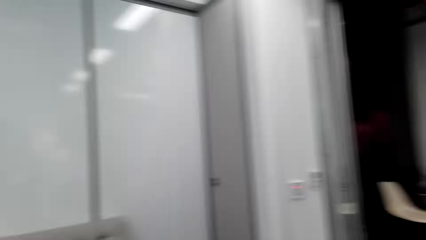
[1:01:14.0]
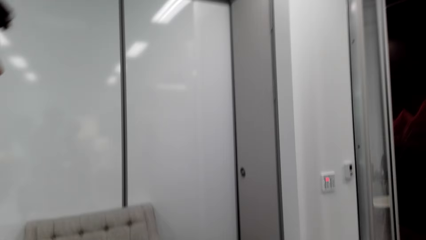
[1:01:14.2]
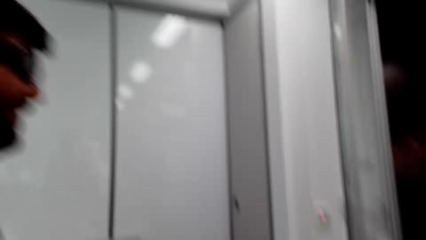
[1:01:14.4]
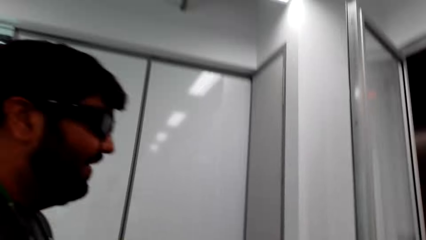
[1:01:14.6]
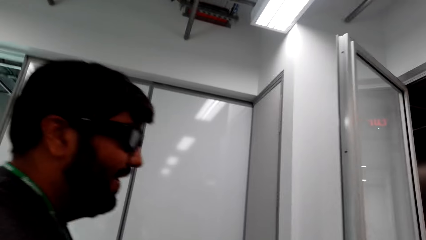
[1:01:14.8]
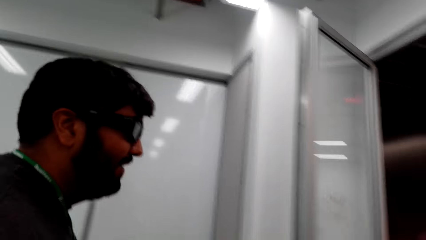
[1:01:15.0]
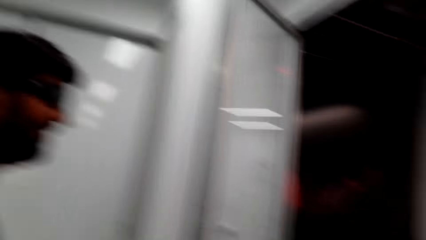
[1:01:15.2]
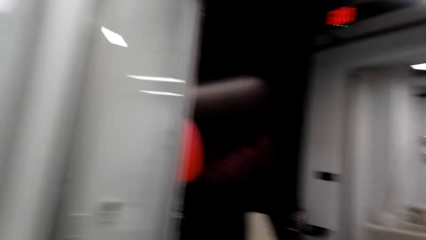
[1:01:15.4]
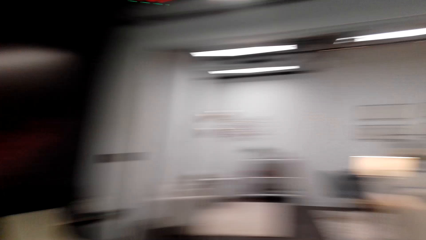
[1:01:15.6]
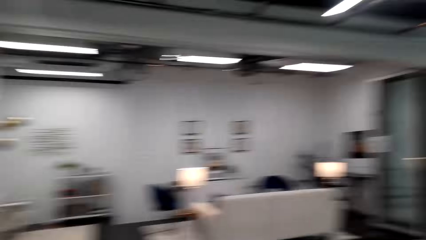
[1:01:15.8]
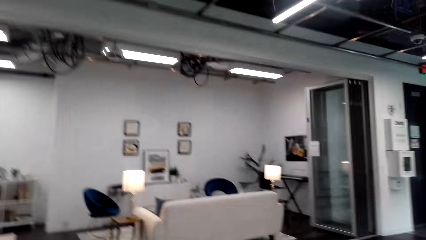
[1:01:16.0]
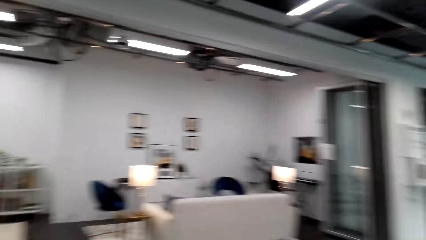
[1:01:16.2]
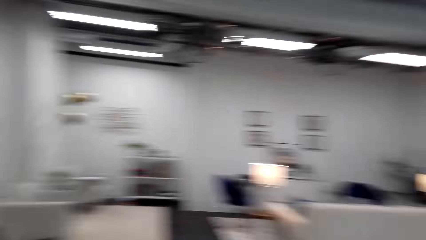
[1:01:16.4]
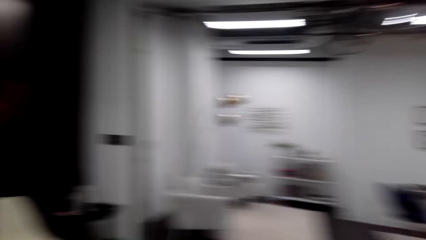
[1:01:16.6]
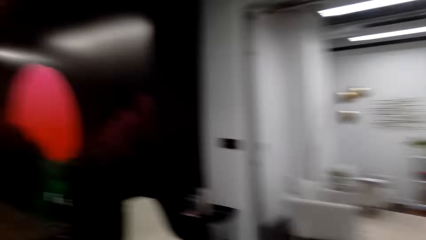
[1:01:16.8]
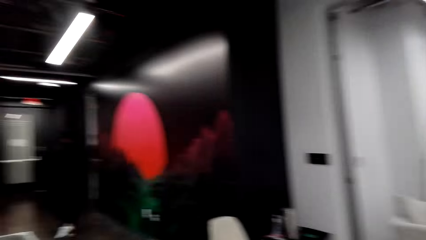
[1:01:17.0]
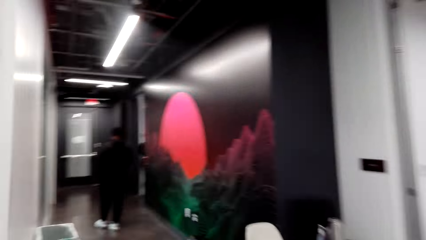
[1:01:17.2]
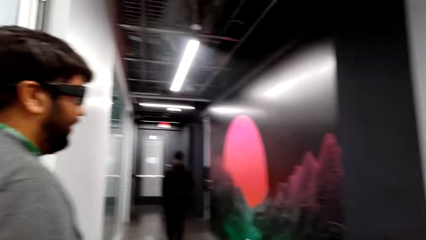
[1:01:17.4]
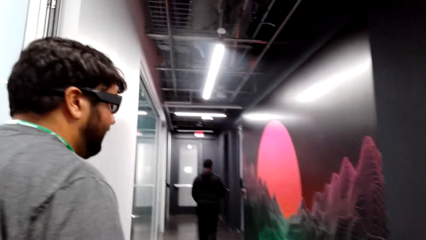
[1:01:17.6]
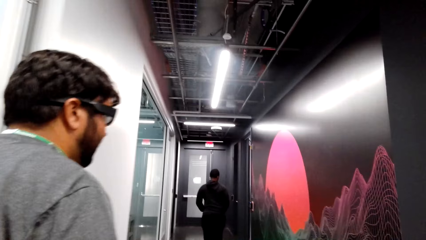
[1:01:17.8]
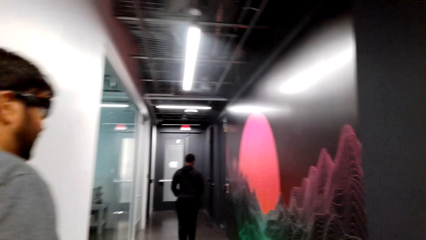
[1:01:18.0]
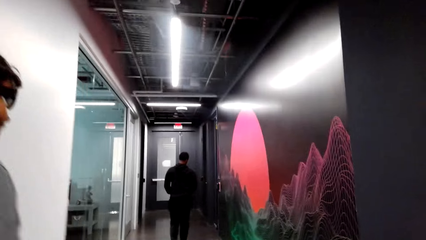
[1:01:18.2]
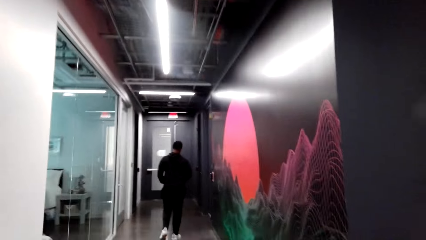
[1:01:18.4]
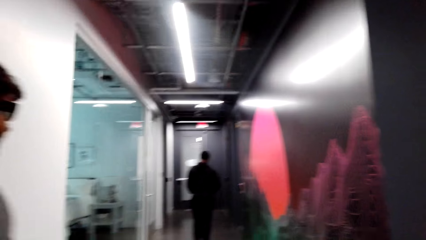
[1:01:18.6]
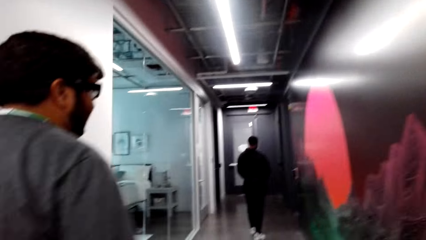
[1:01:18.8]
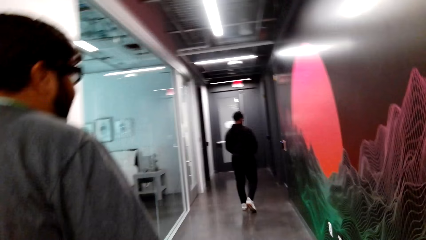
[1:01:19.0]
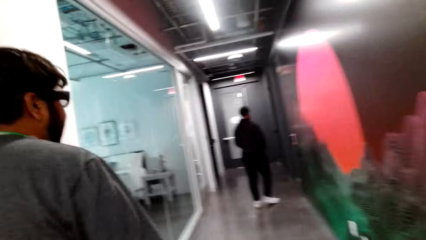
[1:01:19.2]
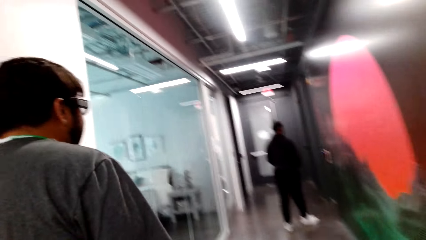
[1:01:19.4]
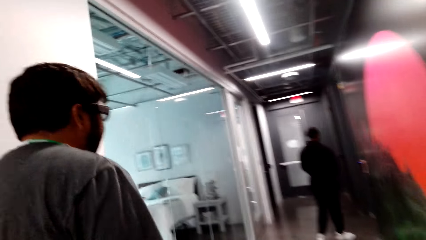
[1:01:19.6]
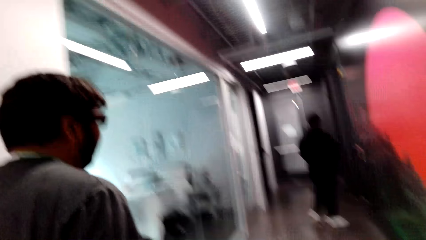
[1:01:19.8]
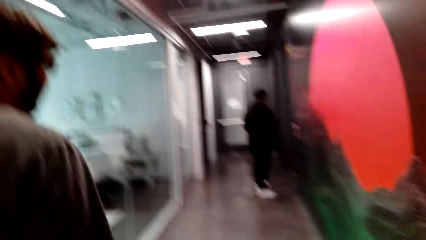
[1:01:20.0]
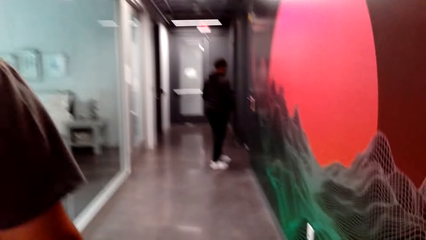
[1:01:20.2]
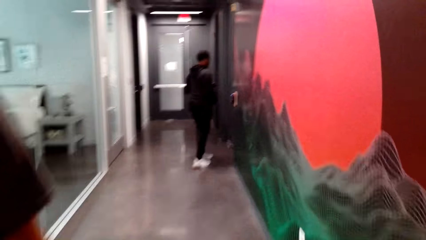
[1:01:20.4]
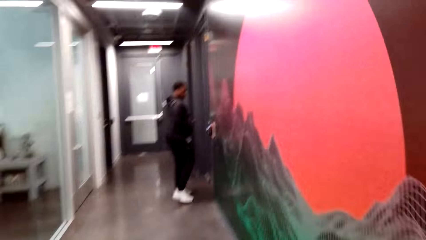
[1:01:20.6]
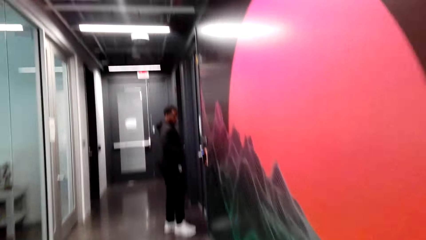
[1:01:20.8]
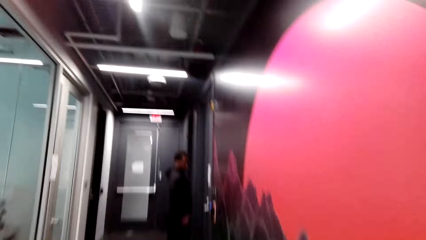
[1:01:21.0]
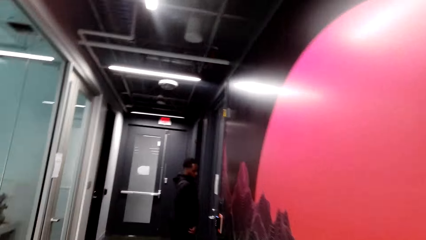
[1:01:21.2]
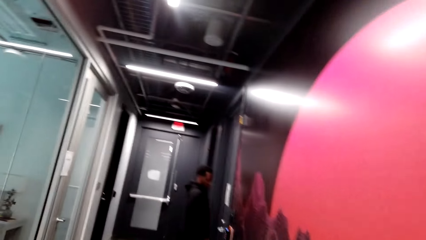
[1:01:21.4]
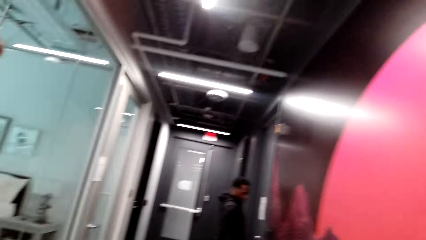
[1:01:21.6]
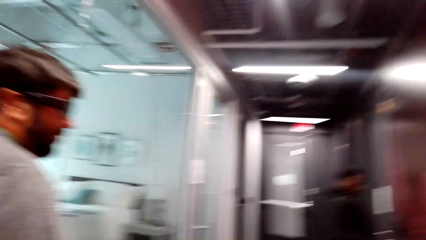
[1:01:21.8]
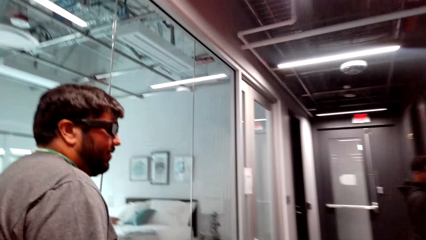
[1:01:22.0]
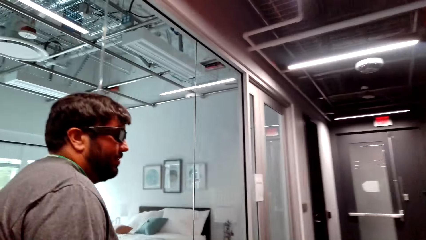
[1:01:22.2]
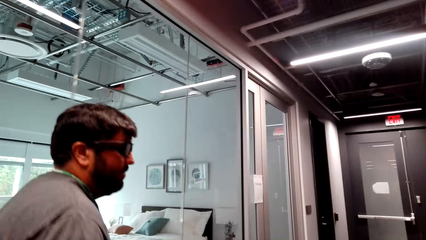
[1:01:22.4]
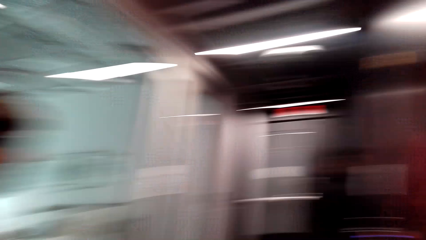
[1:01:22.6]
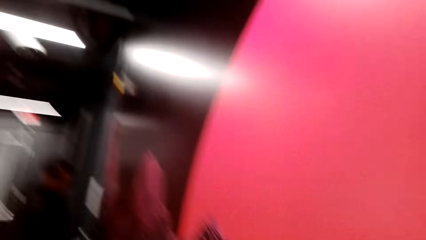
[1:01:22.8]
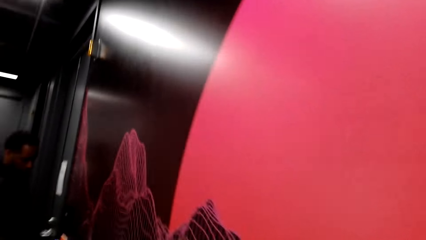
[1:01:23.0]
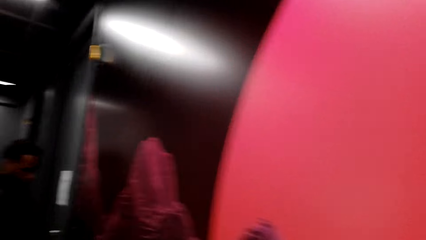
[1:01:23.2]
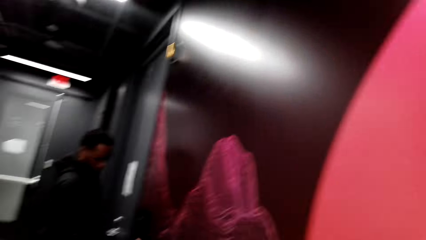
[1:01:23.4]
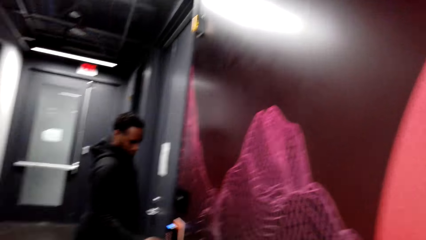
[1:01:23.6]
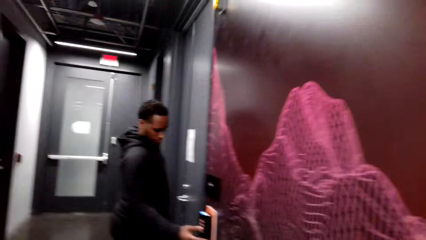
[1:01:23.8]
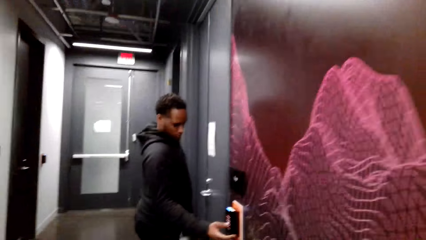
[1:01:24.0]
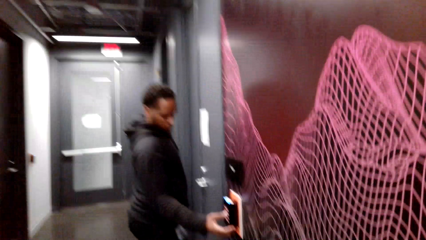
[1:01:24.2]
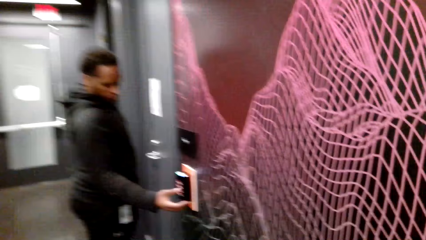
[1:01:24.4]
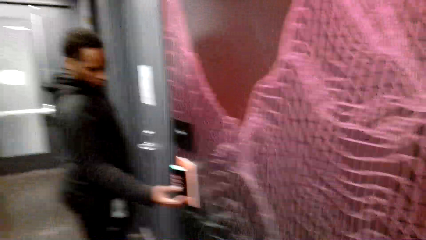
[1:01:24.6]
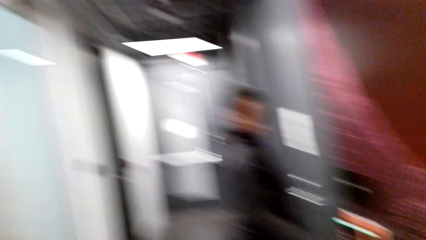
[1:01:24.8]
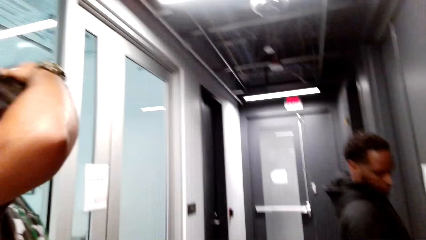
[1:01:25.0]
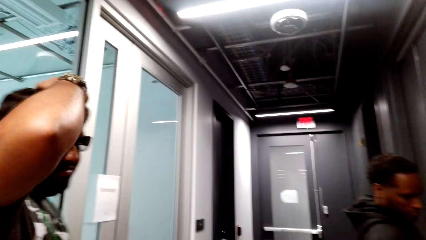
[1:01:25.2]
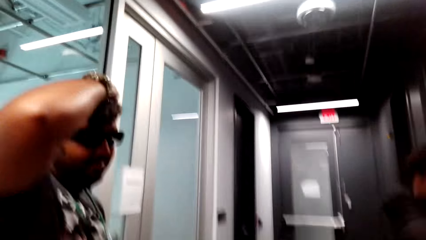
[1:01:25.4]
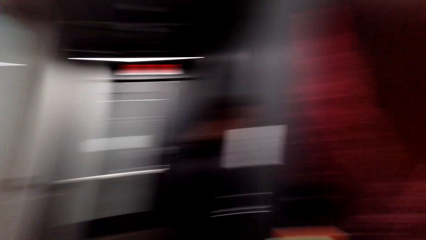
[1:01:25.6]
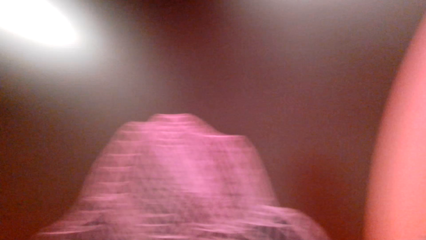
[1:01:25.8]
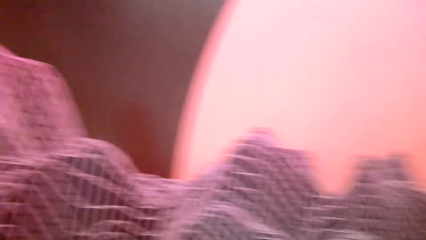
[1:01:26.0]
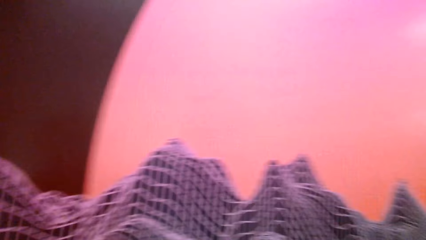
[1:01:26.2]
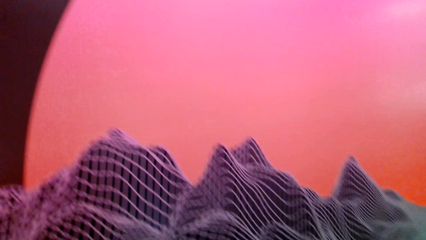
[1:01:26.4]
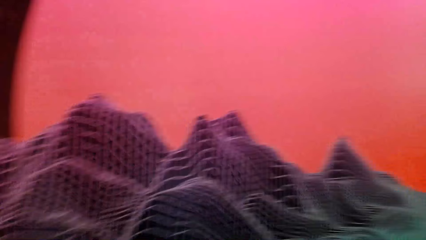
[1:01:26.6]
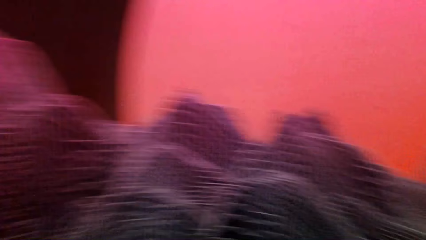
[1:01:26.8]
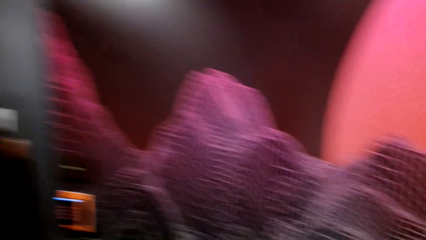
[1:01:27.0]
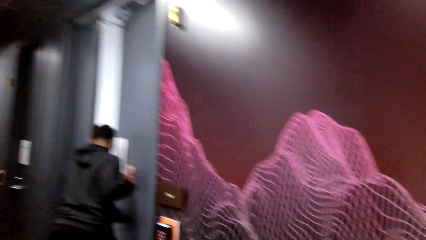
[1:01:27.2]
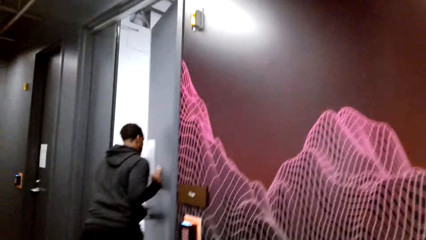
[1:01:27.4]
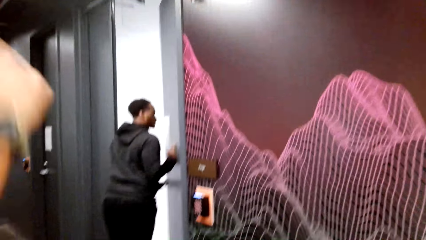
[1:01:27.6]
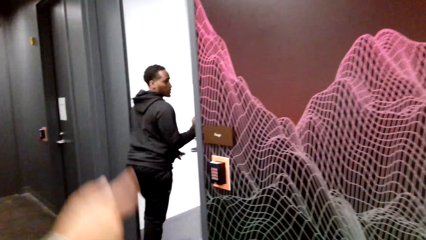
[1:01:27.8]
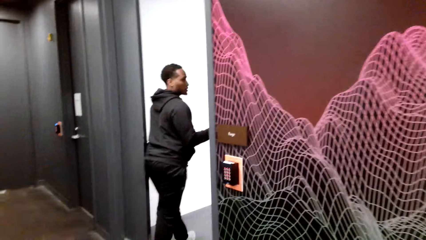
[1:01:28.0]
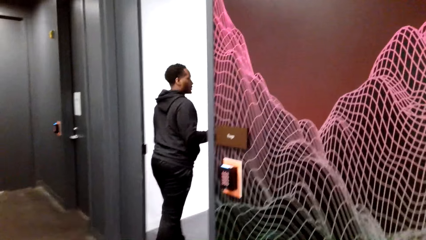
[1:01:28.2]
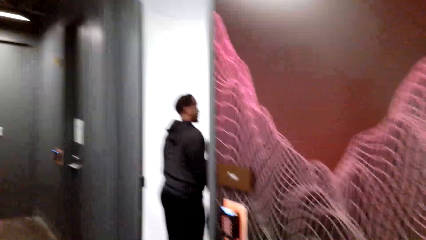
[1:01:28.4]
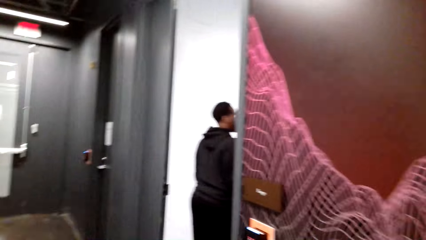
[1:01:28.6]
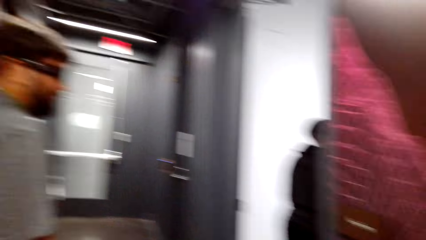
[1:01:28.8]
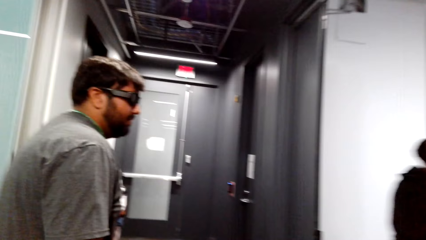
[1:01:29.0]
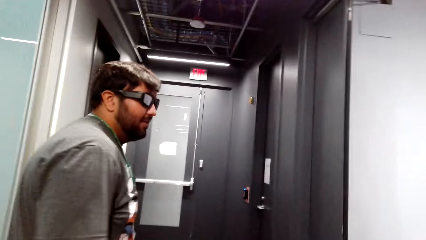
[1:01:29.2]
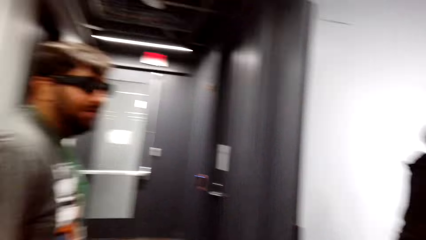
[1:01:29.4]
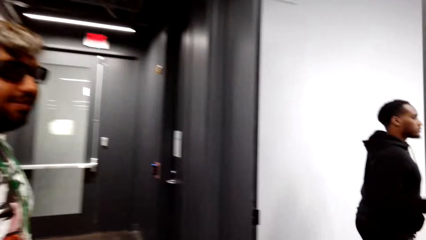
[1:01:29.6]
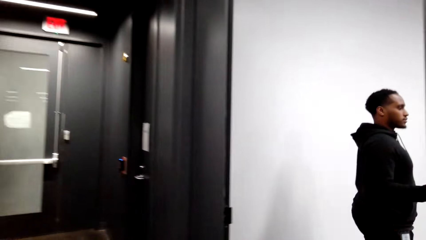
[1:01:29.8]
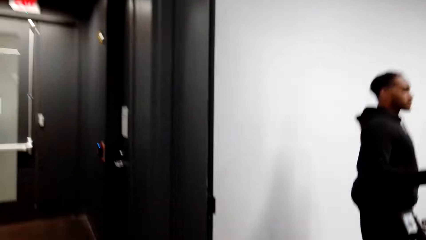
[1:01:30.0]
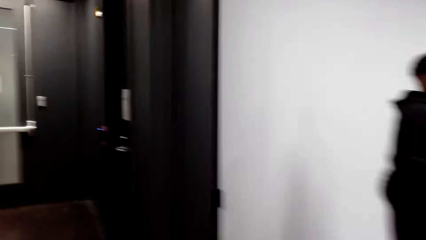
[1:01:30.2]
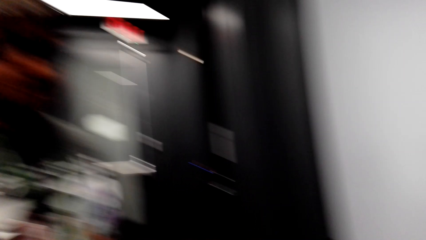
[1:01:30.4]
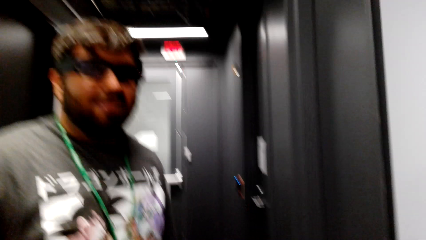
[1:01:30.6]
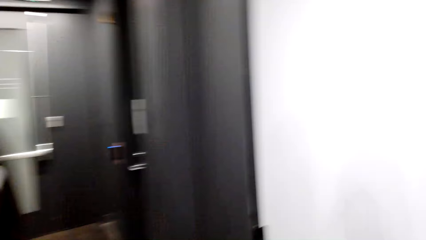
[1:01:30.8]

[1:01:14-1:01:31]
The camera wearer walks in the room and talks to a man. Another man walks. The first man talks to the camera wearer. The camera wearer walks in the room. The first man talks to the camera wearer. The camera wearer talks to the first man. They walk in the room. The first man talks to the camera wearer. The camera wearer talks to the first man. Another man presses the button. The first man holds the head. The camera wearer talks to the first man. The man who pressed the button opens the door. The camera wearer talks to the first man.
